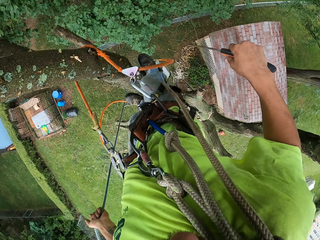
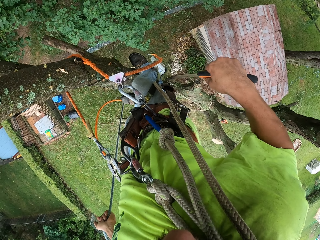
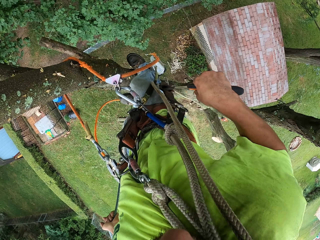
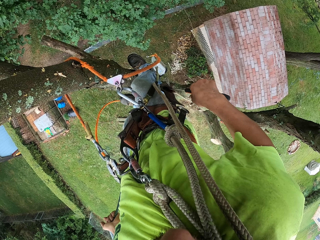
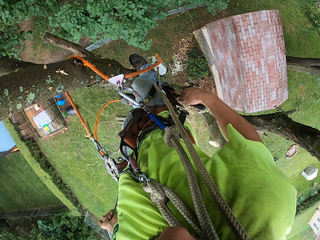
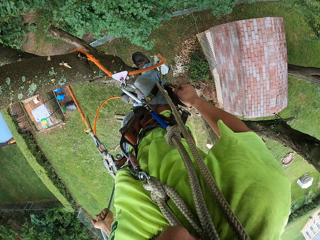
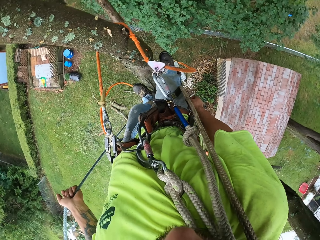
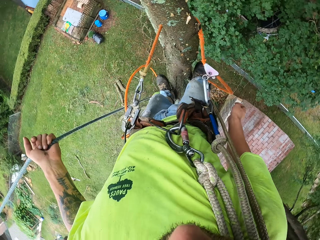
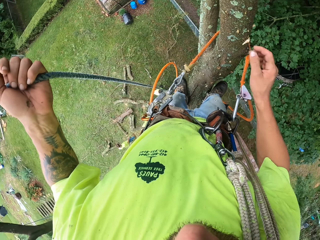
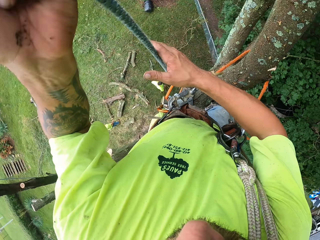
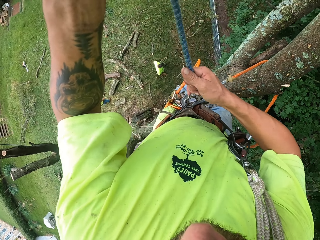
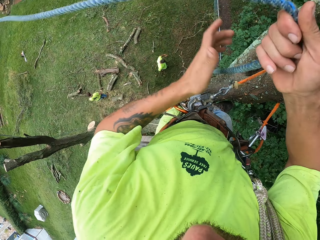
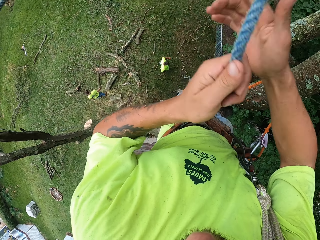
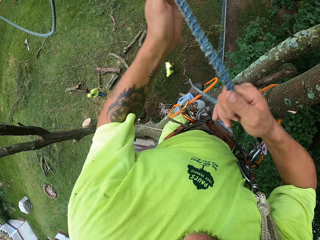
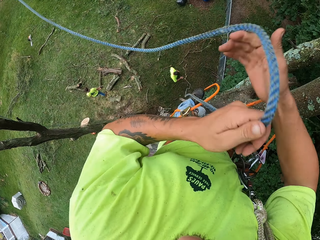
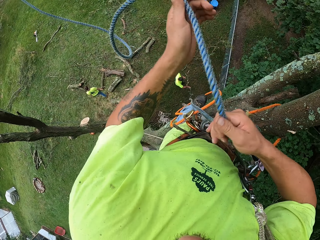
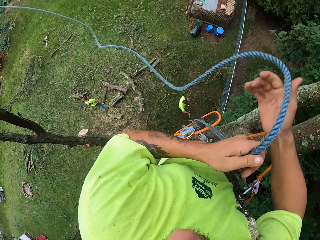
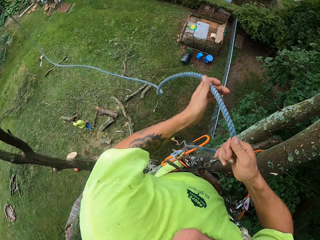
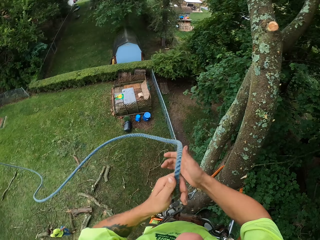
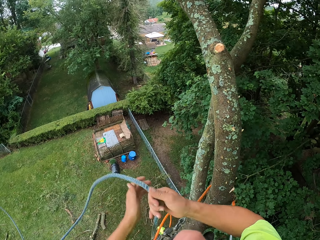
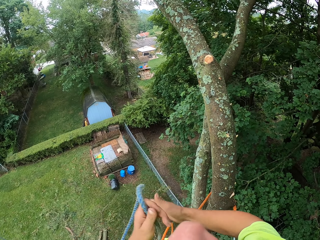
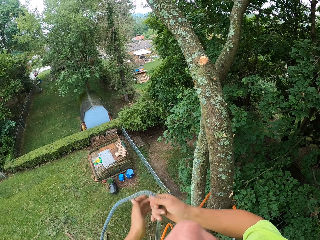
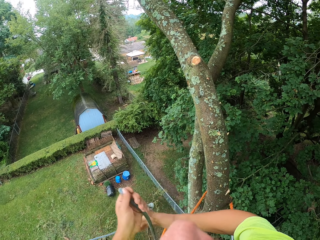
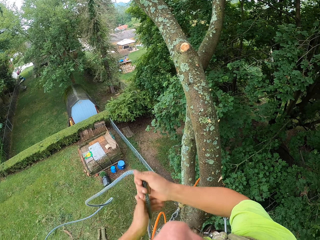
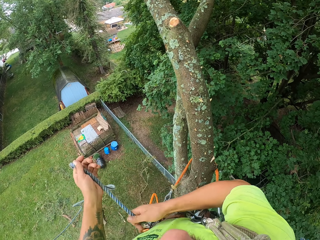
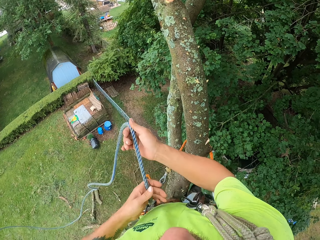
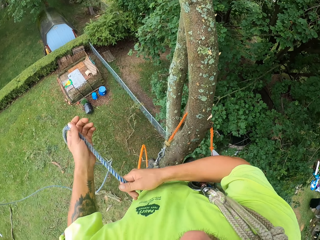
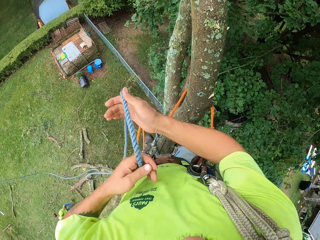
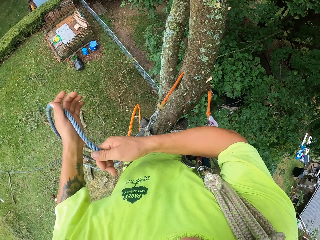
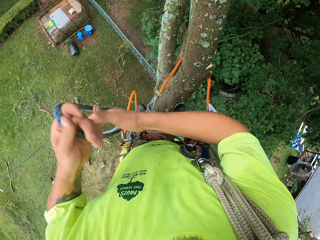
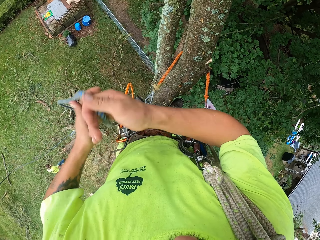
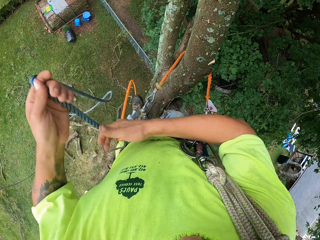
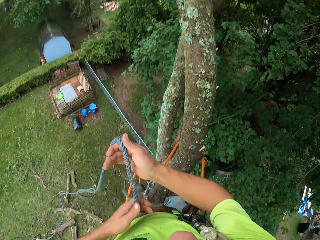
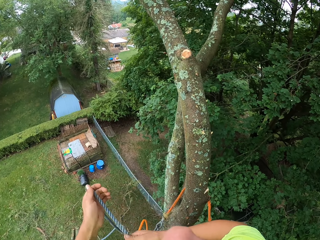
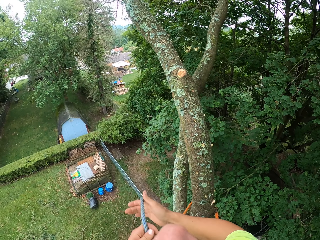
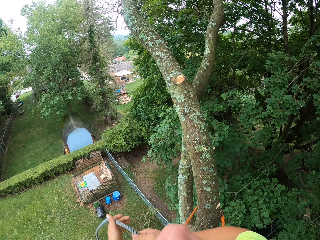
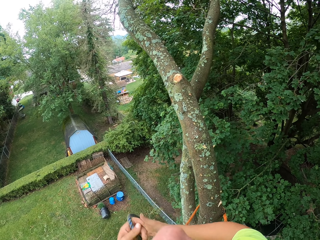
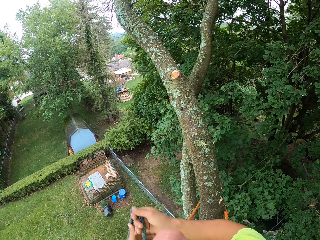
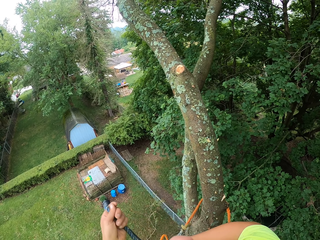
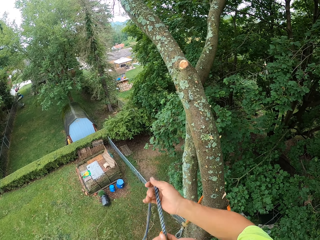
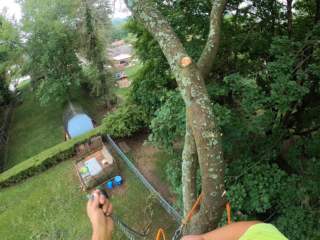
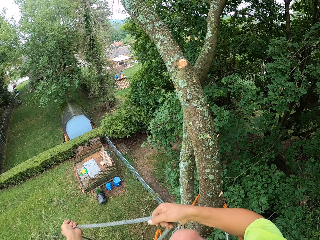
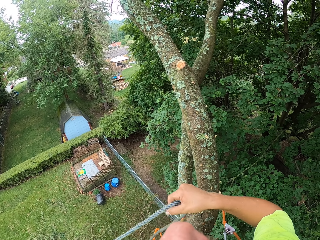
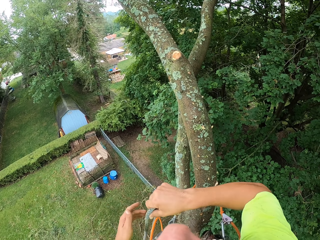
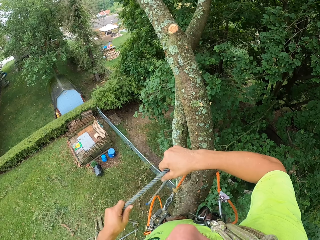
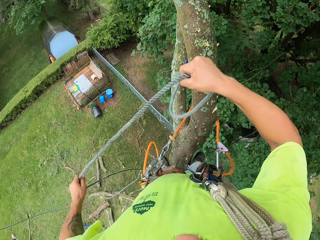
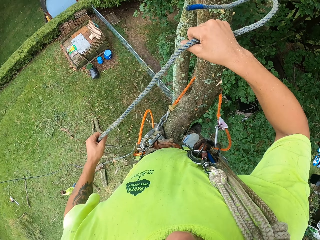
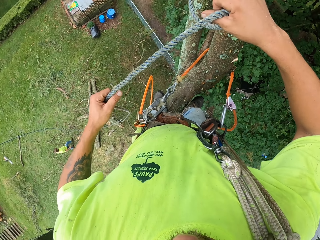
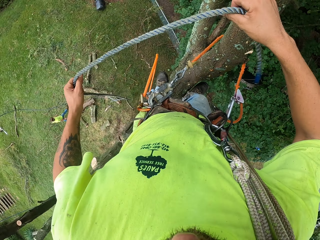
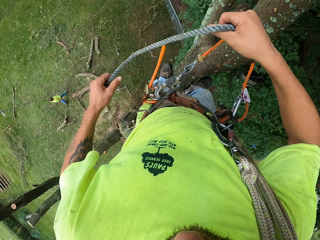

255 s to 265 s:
The camera wearer puts the knife in his belt kit with his right hand. He pulls up the rope with both hands.

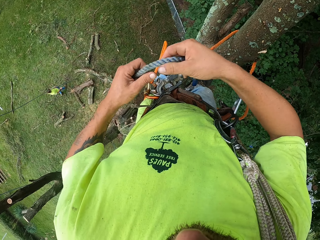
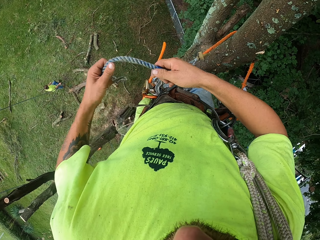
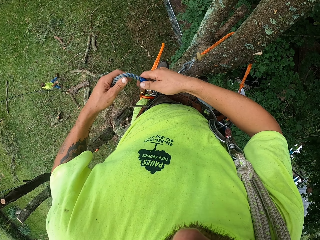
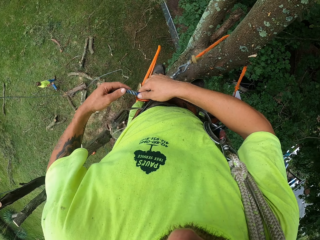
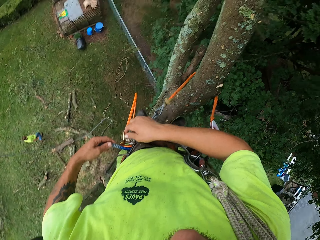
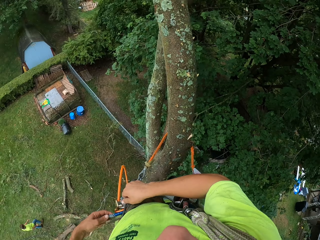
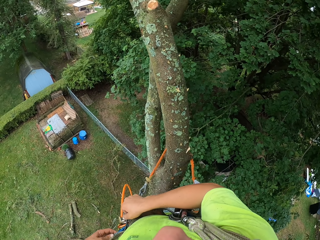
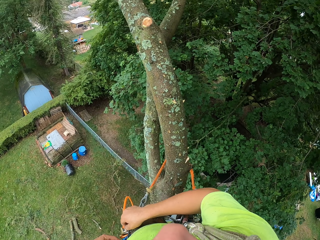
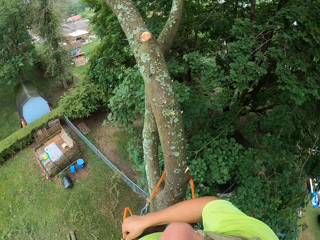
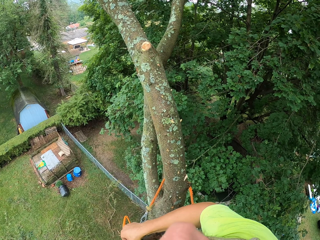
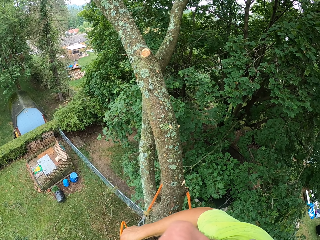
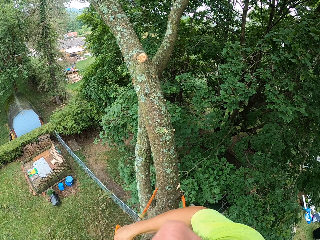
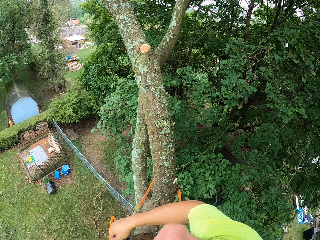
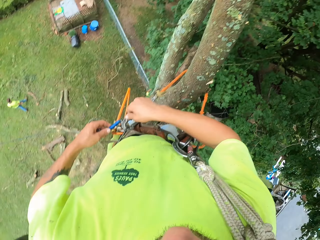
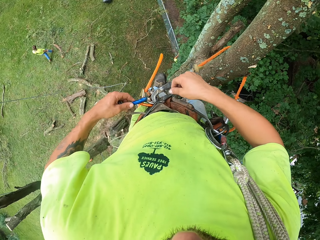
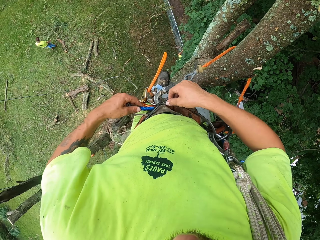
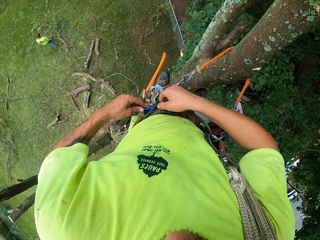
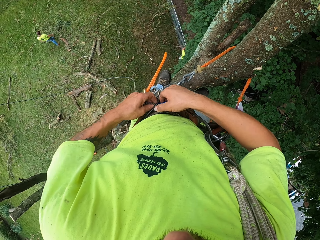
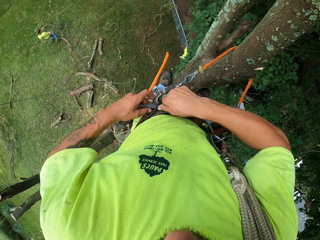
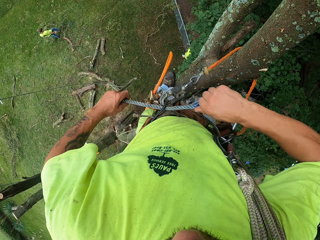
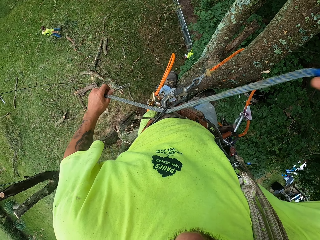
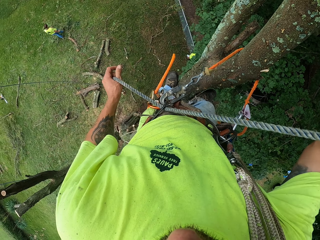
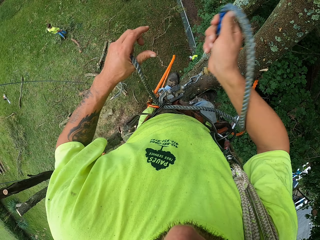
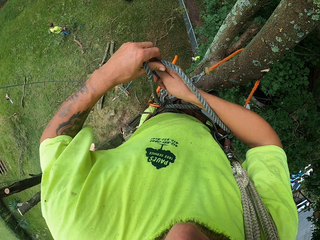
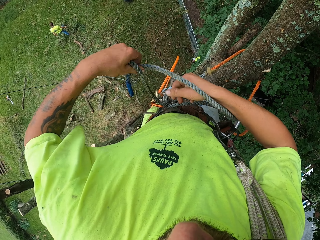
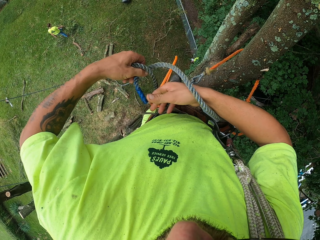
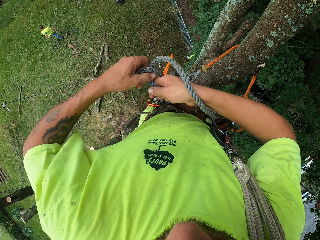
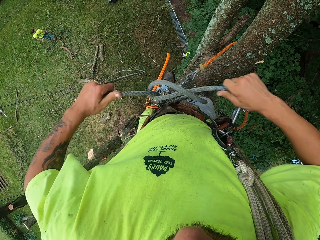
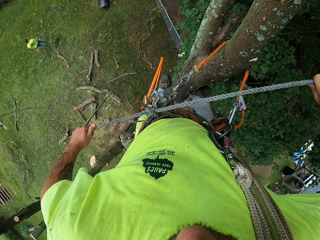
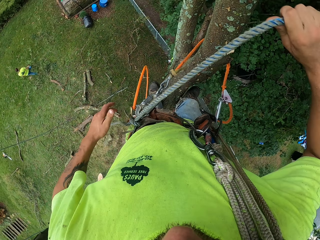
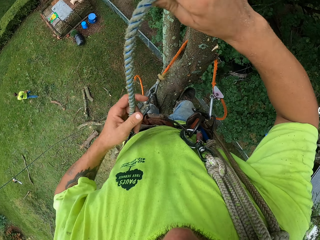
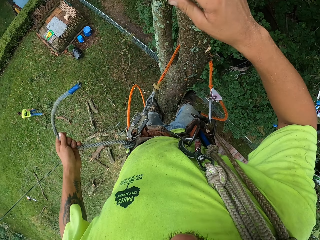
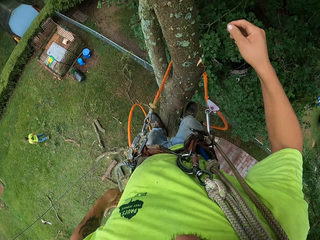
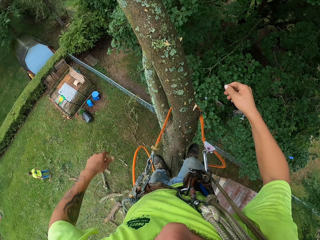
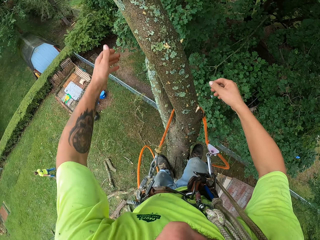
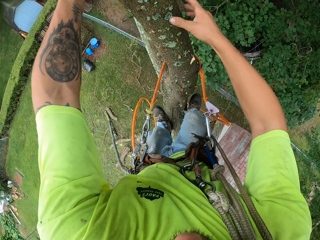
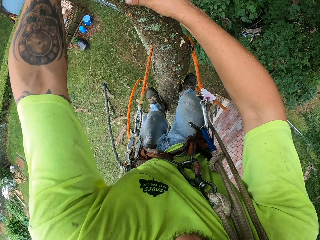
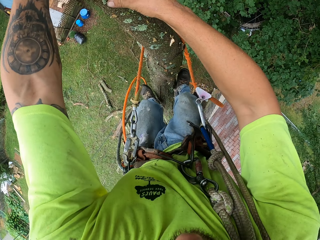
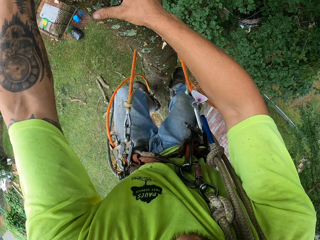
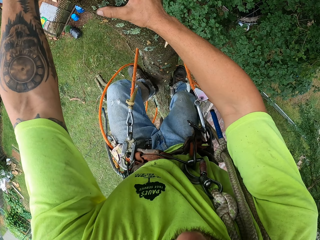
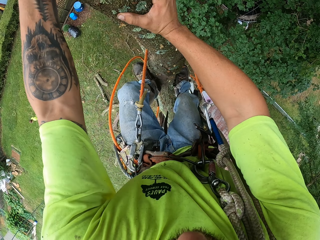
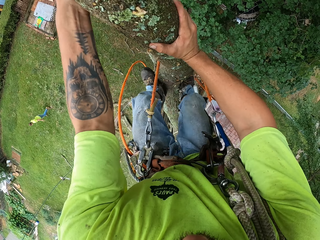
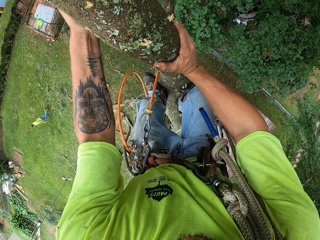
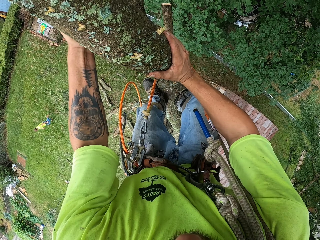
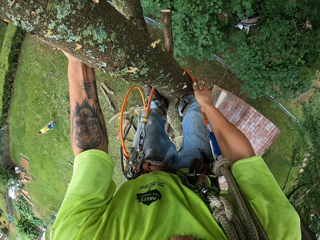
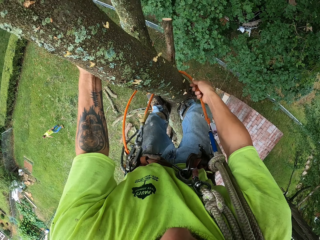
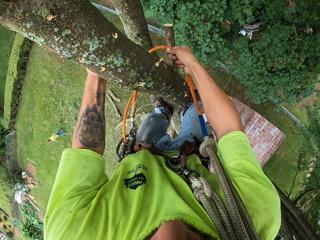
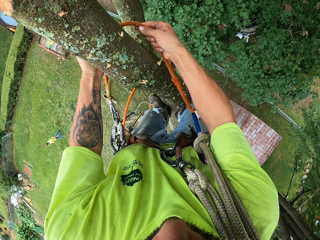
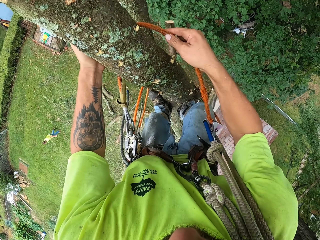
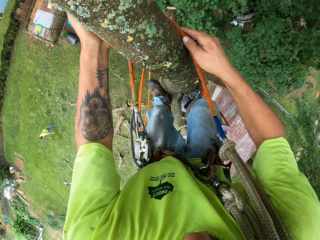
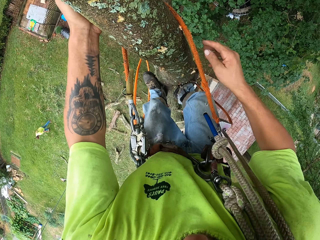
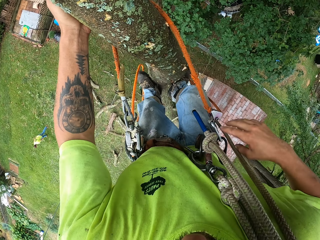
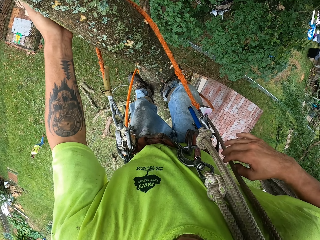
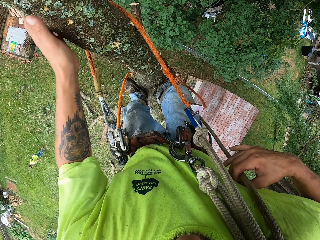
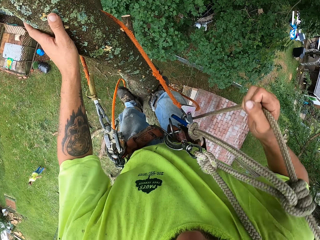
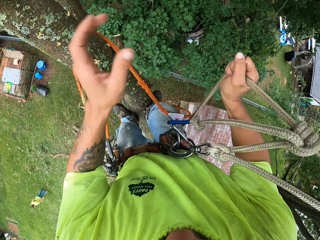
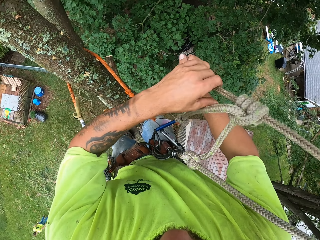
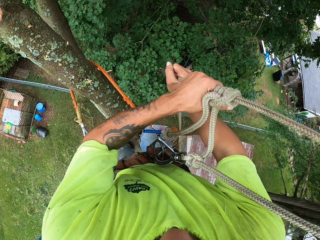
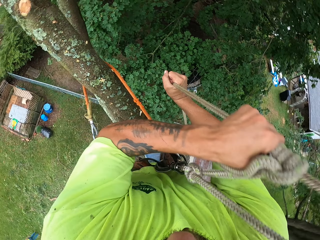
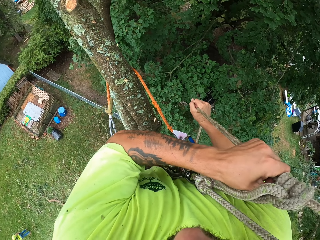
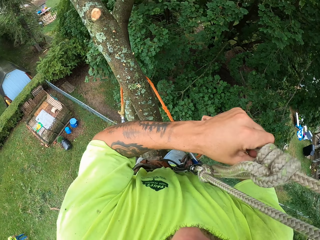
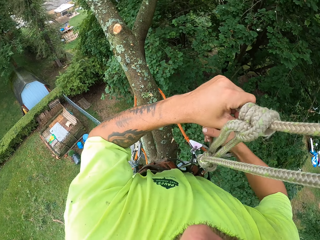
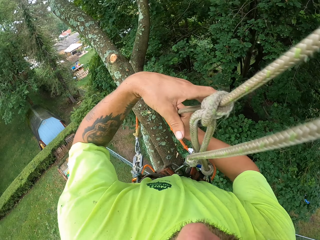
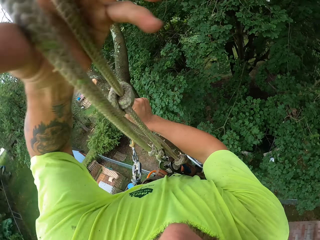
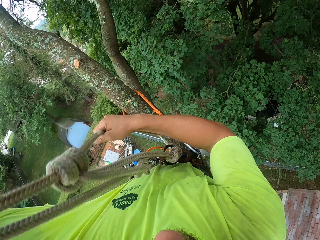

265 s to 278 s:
The camera wearer ties the rope to the belt kit or tool belt with both hands. A man walks. The camera wearer ties the rope on the tool belt. He climbs up the tree. He adjusts the tree climbing rope around his waist with his right hand. He adjusts the rope with both hands.
